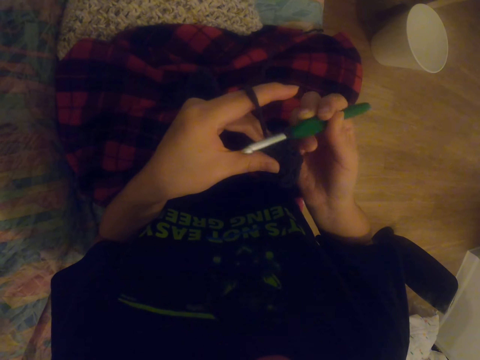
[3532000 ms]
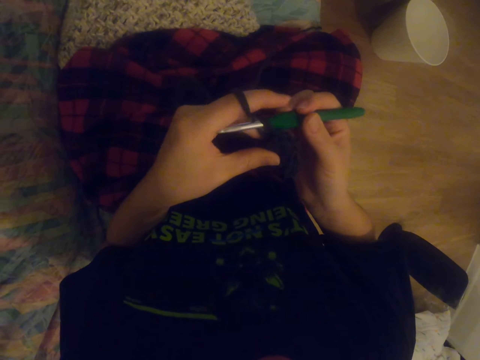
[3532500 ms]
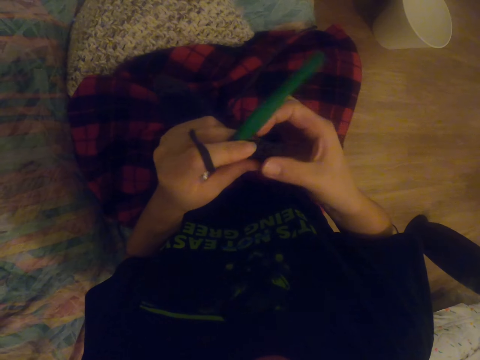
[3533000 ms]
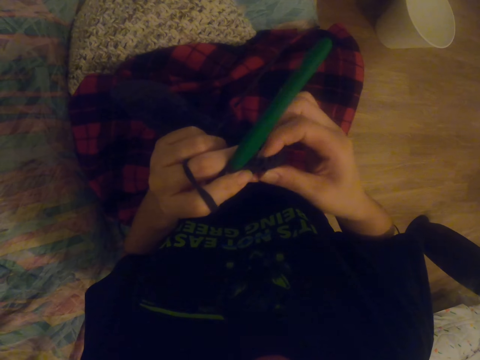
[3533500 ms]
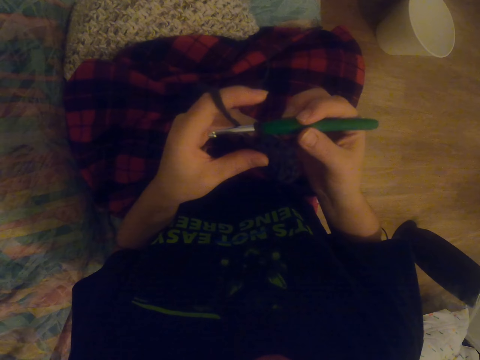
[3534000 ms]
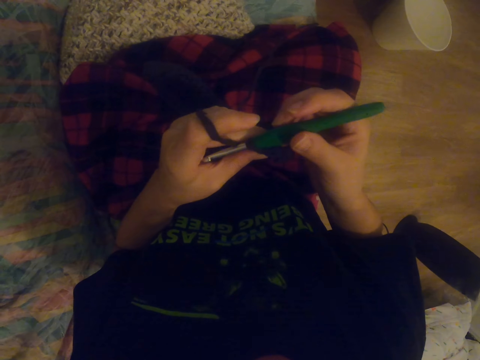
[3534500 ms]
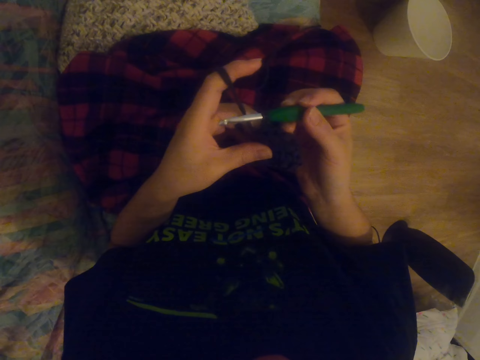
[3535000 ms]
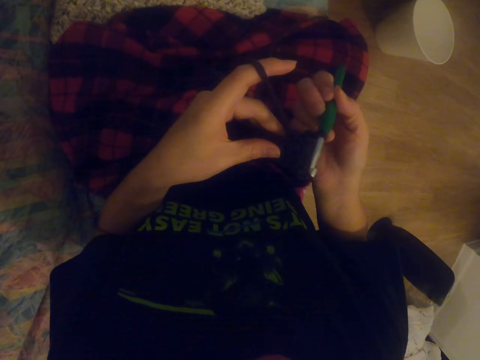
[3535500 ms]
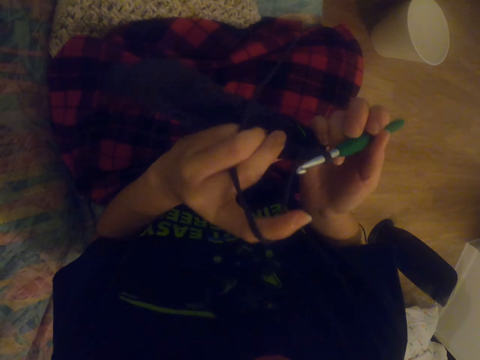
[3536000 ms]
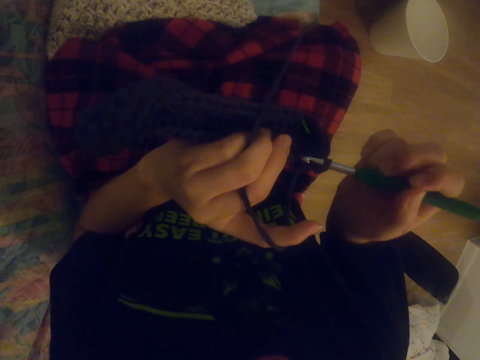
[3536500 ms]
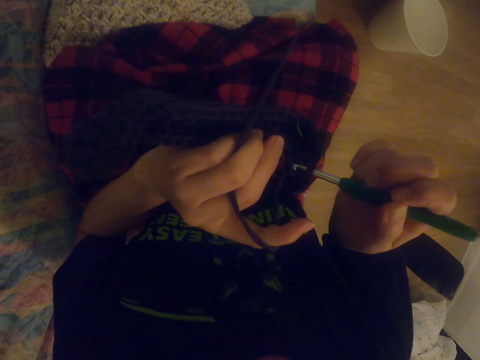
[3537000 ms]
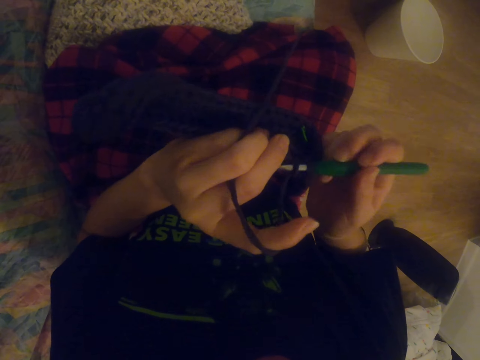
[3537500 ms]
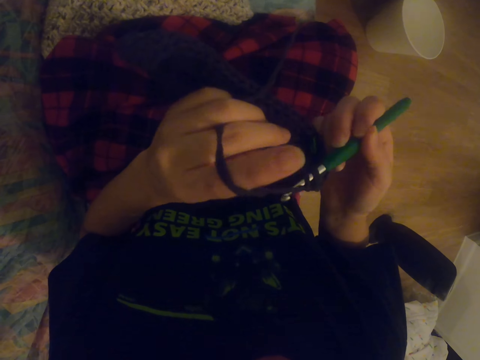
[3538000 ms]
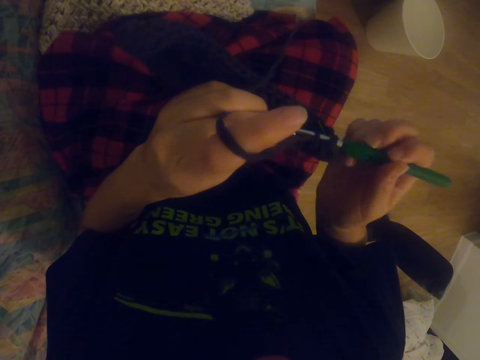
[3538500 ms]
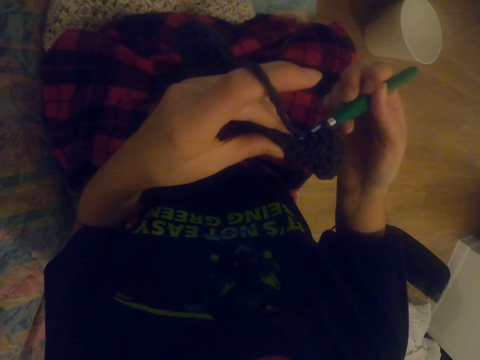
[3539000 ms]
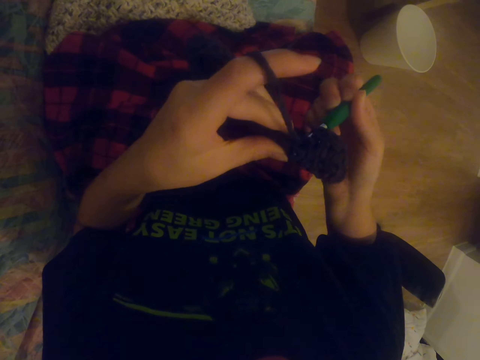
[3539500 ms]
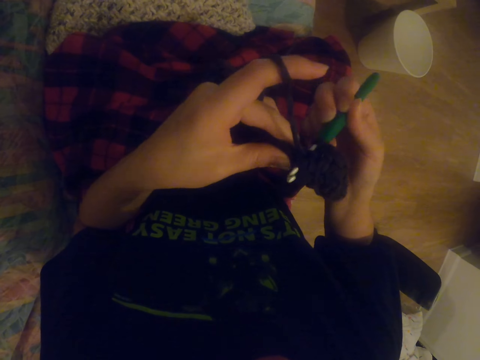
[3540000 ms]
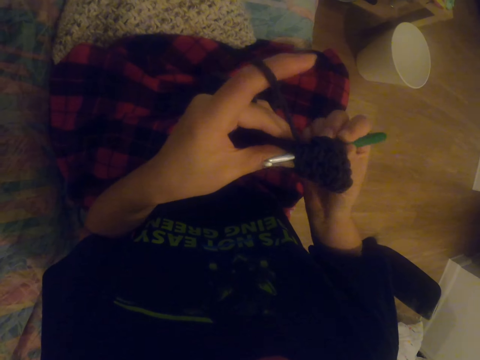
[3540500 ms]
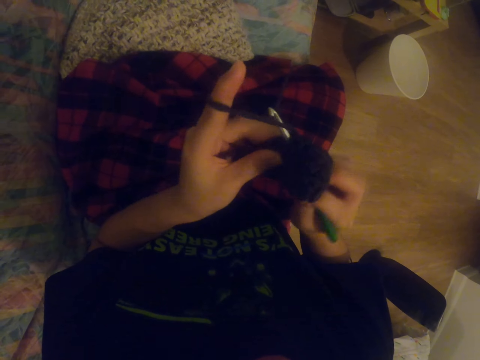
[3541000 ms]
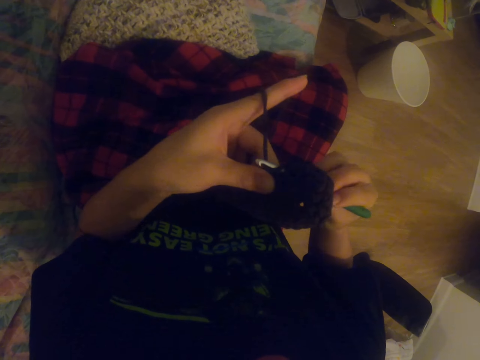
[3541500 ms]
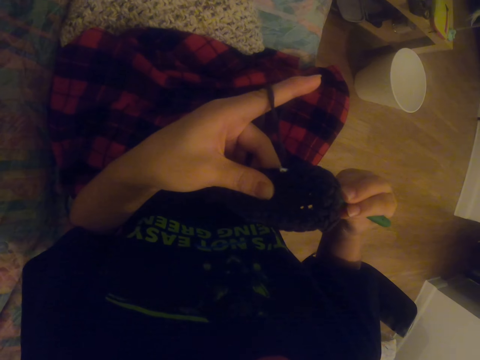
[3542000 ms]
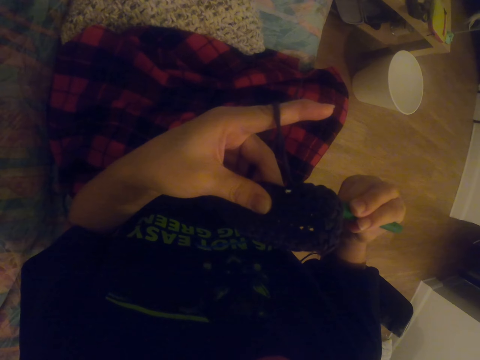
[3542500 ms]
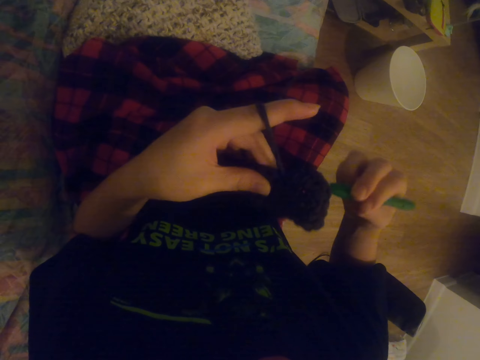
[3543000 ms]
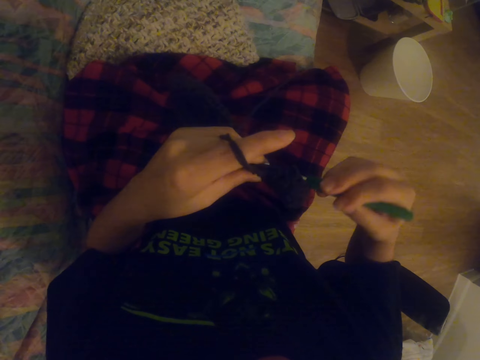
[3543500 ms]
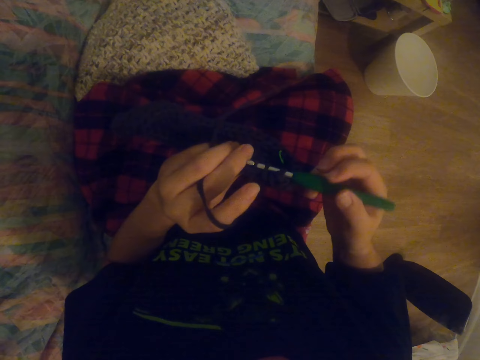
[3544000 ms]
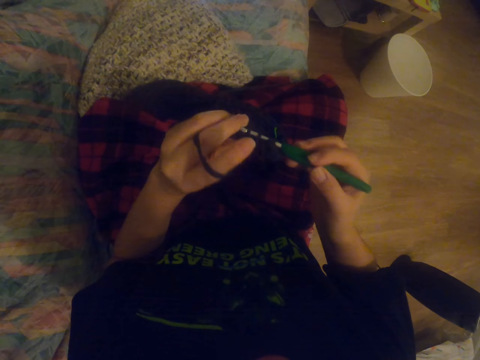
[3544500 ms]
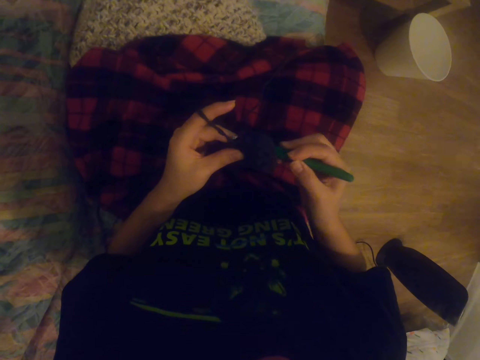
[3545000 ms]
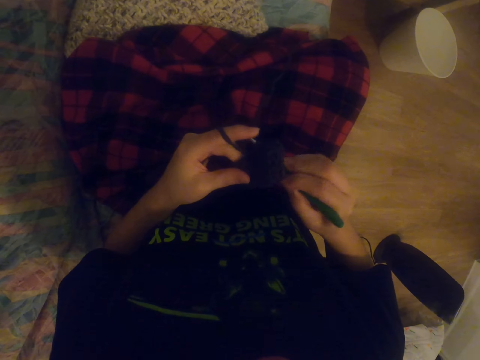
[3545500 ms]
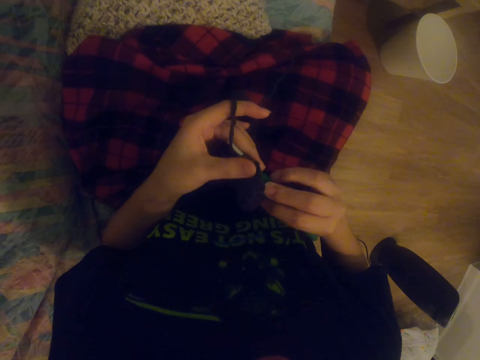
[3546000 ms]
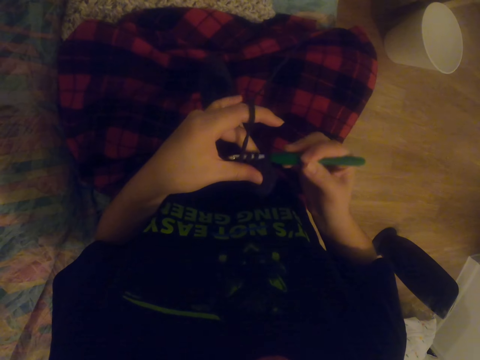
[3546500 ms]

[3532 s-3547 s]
The camera wearer checks the garment. She holds the sock with her right hand. She crochets a garment. She knits the sock with the crochet.

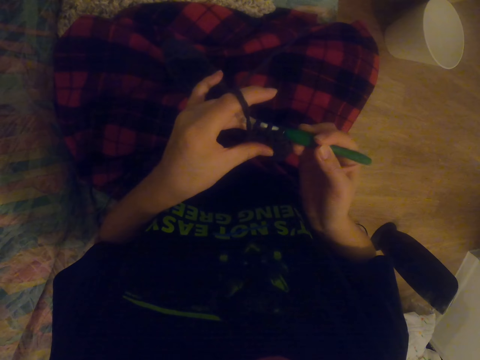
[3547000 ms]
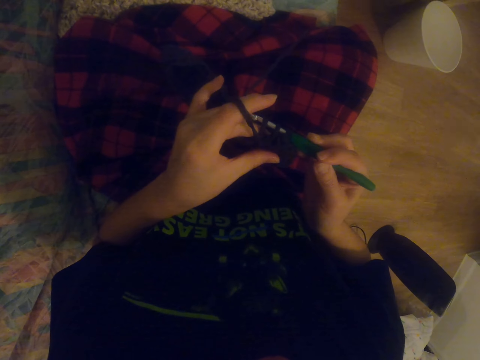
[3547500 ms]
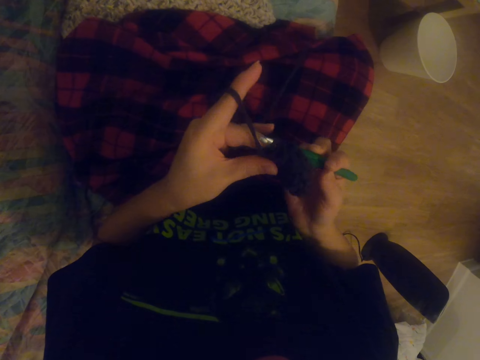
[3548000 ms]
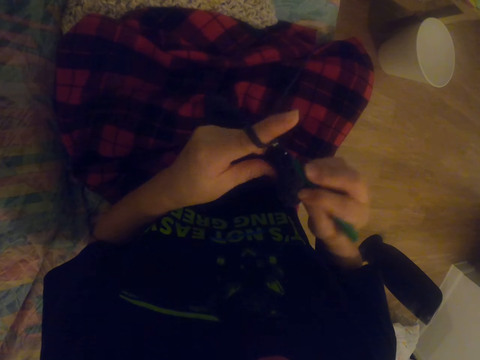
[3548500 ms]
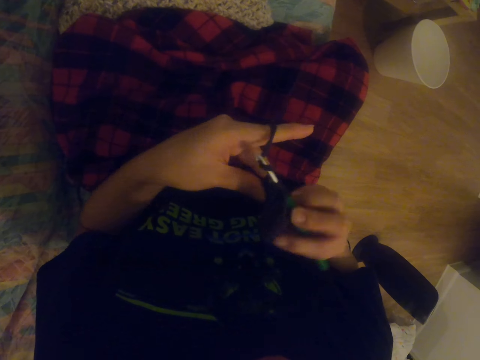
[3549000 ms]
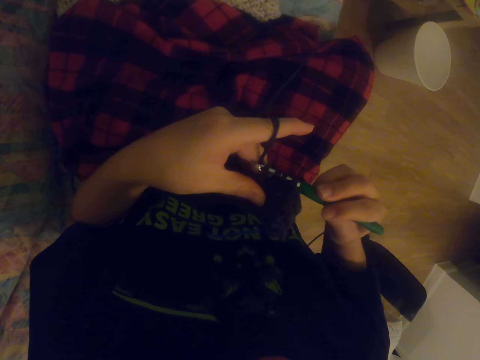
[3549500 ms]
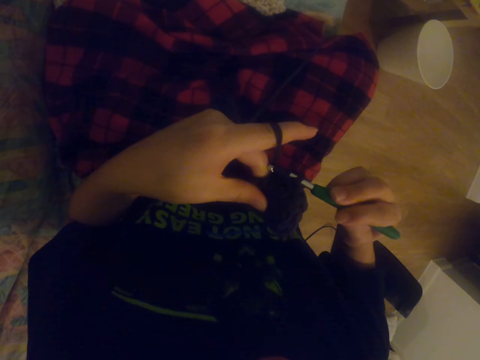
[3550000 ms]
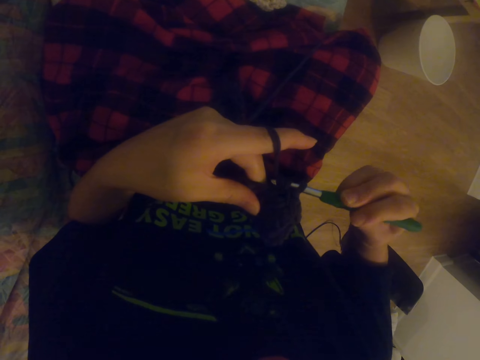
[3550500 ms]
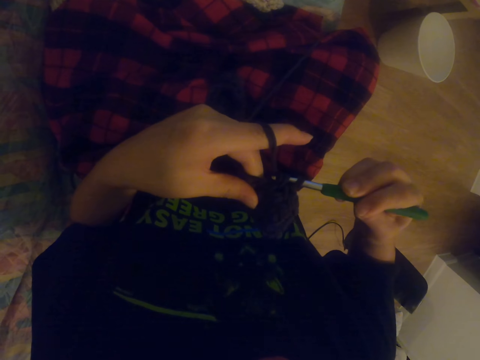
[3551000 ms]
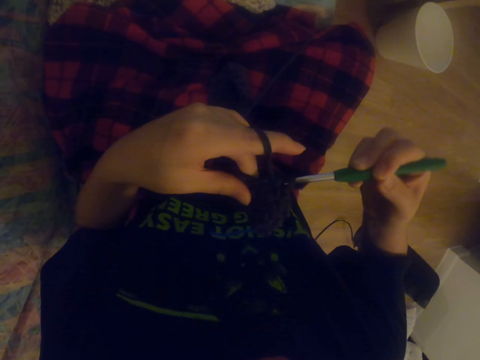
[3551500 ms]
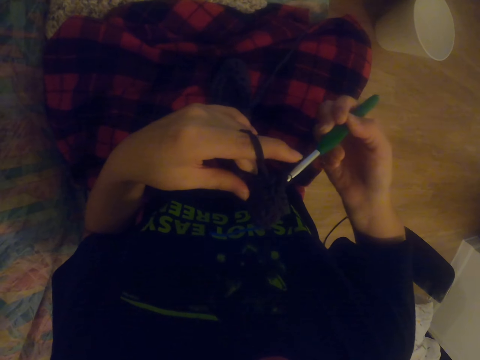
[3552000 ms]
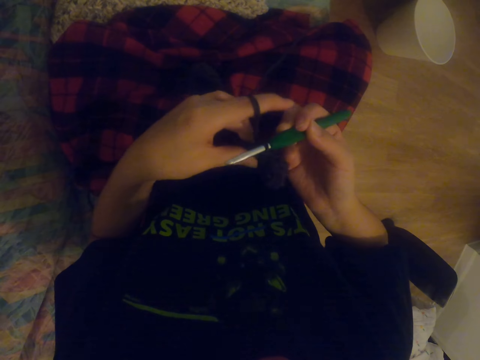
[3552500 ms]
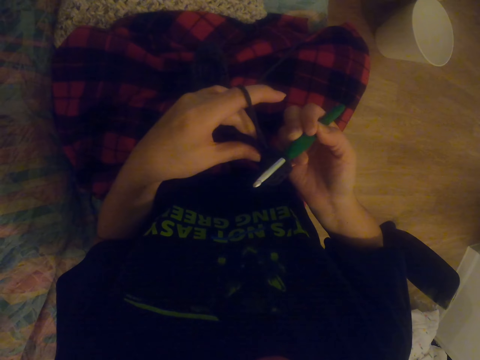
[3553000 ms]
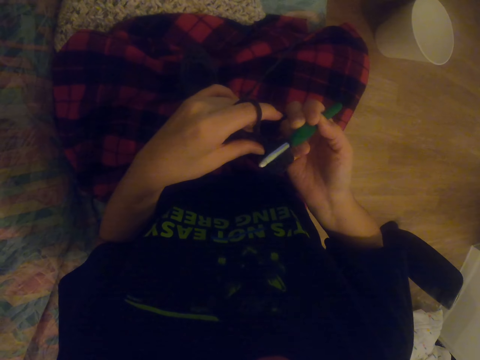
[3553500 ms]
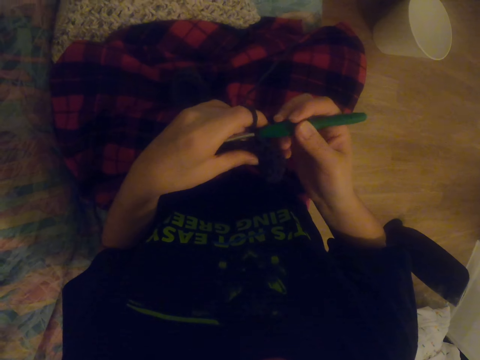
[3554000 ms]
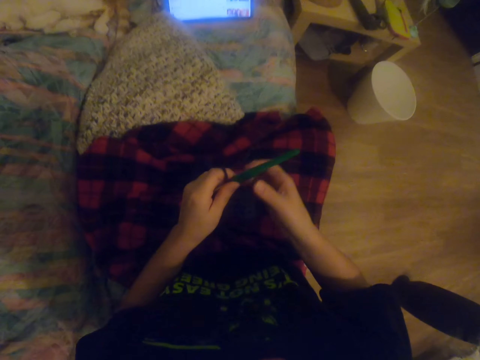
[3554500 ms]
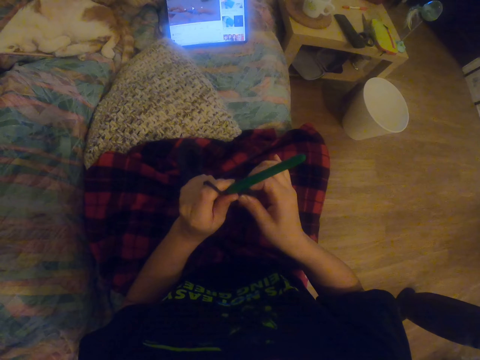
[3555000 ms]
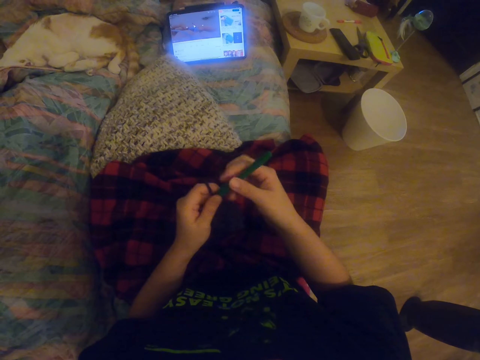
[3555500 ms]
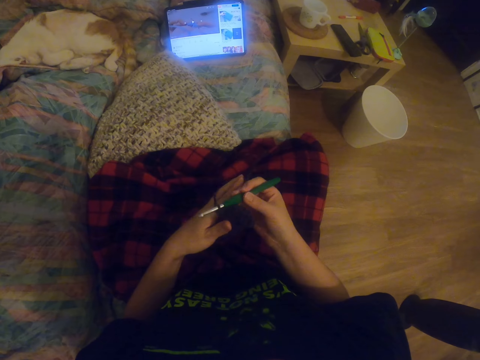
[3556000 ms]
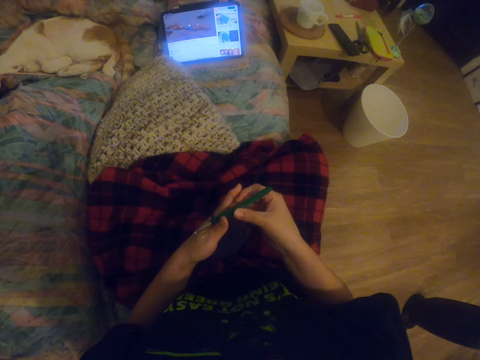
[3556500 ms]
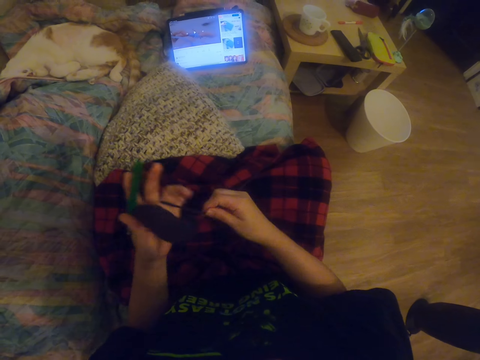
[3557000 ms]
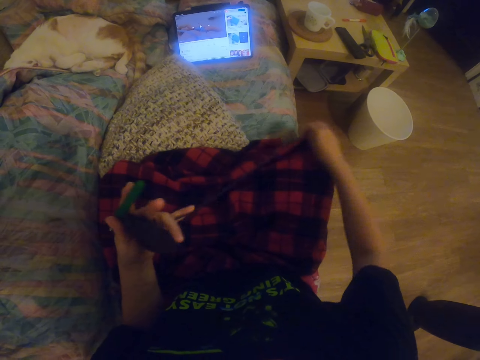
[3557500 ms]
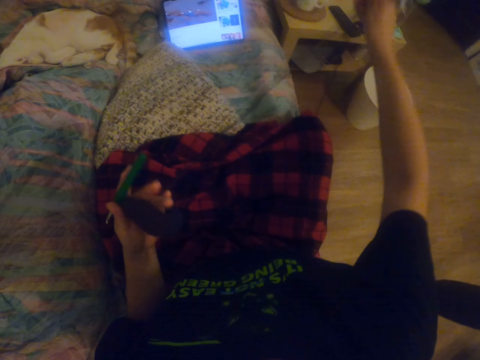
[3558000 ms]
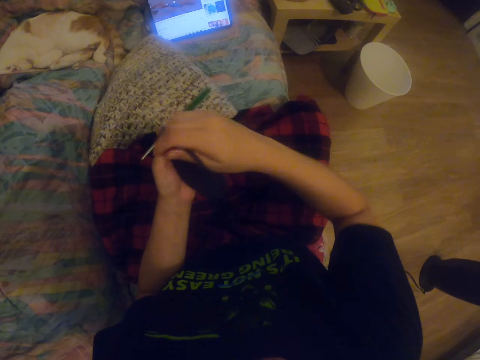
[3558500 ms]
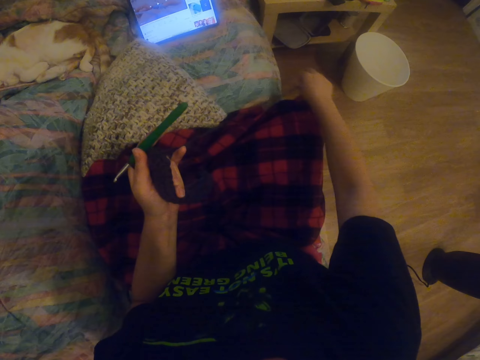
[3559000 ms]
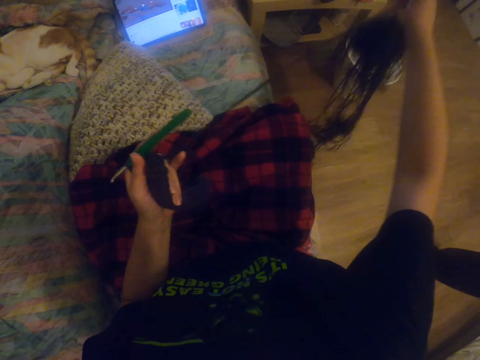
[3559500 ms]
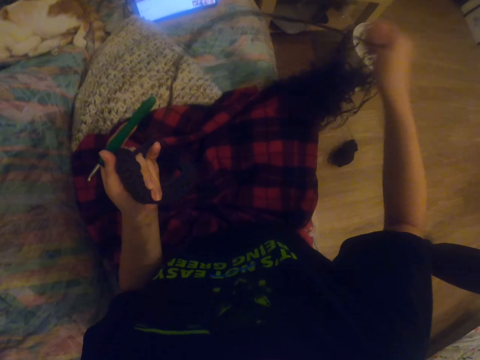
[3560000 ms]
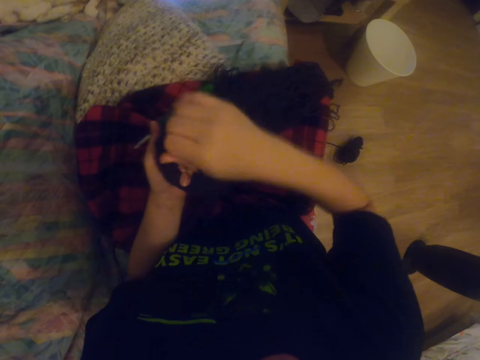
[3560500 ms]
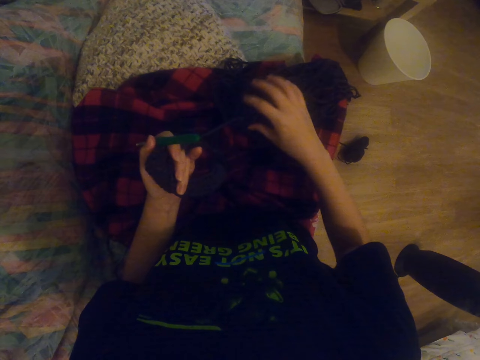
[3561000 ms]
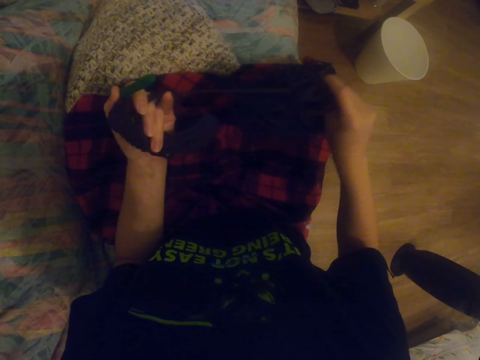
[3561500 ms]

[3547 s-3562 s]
The camera wearer looks at the tablet. She holds the sock with her right hand. She pulls the yarn thread. She straightens the thread with the right hand. She unfolds the yarn.
